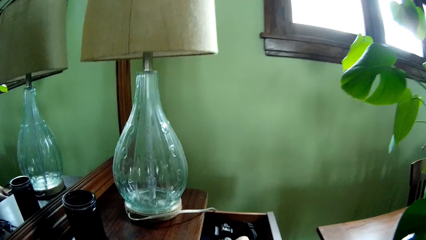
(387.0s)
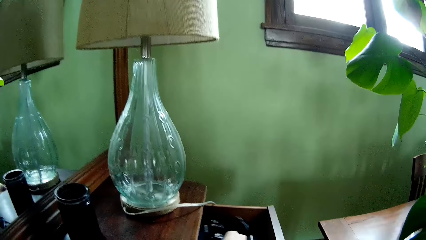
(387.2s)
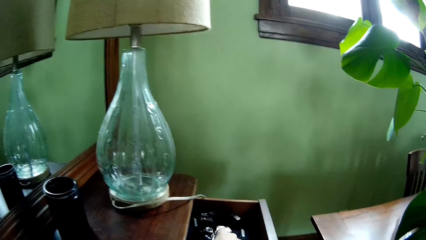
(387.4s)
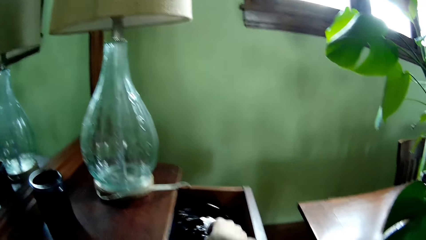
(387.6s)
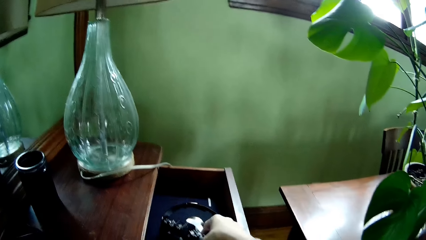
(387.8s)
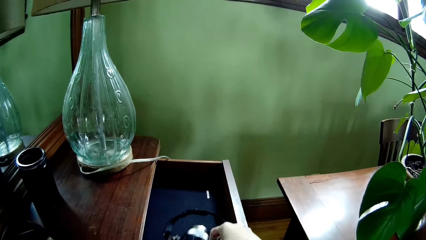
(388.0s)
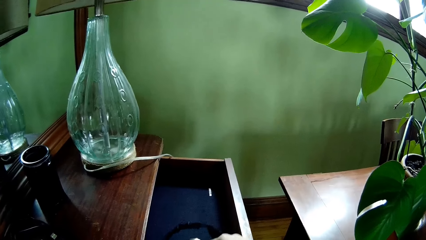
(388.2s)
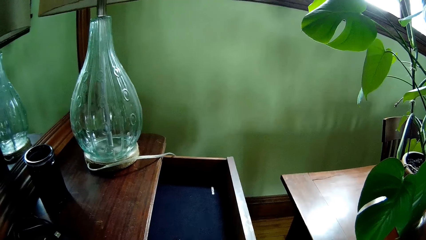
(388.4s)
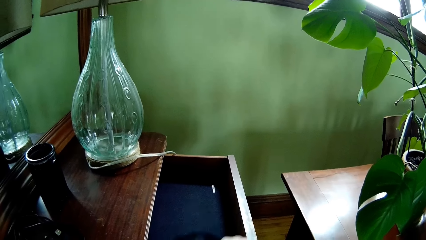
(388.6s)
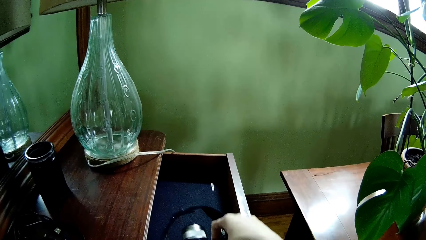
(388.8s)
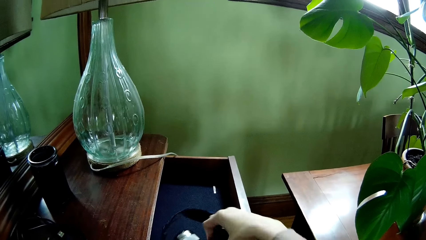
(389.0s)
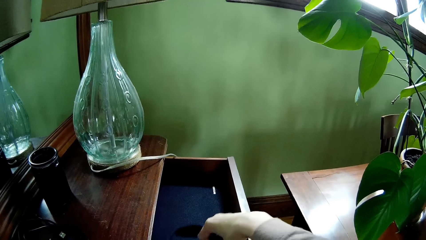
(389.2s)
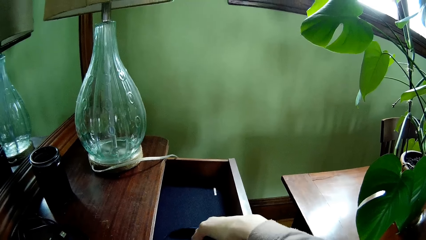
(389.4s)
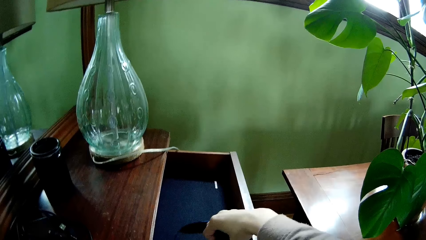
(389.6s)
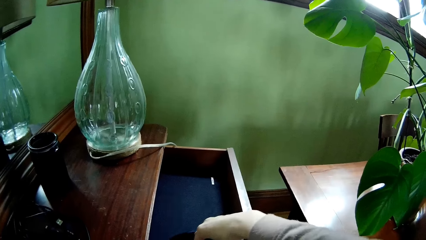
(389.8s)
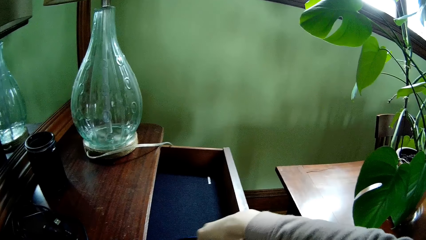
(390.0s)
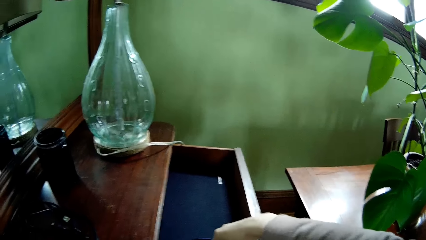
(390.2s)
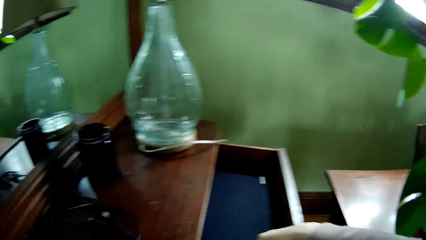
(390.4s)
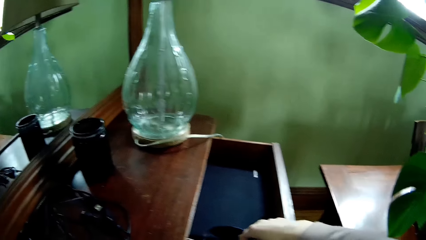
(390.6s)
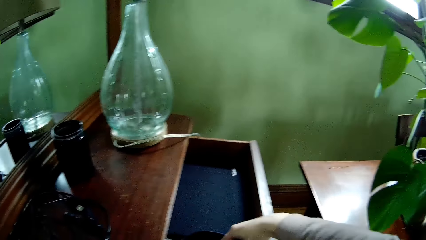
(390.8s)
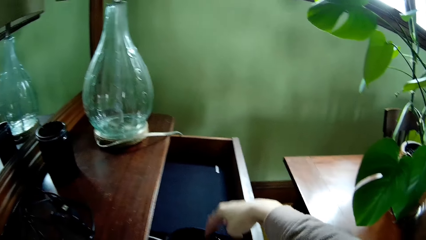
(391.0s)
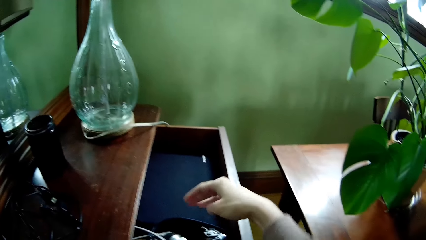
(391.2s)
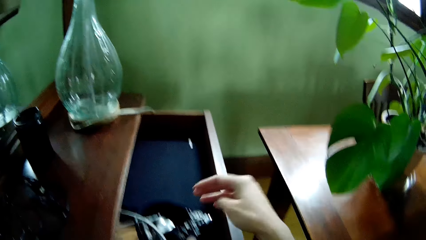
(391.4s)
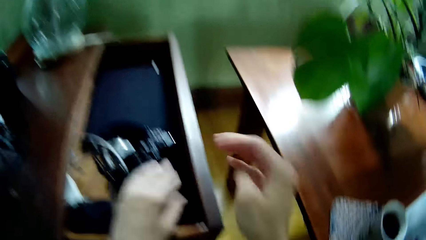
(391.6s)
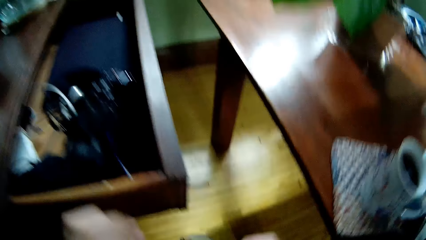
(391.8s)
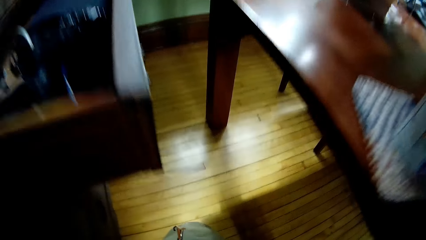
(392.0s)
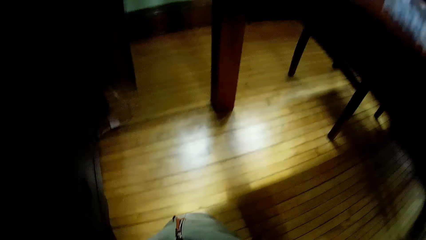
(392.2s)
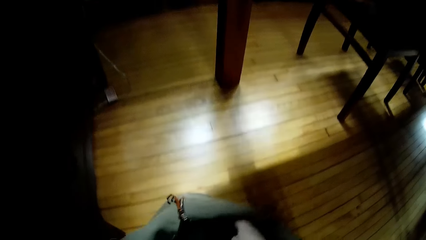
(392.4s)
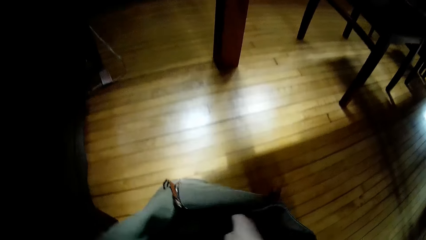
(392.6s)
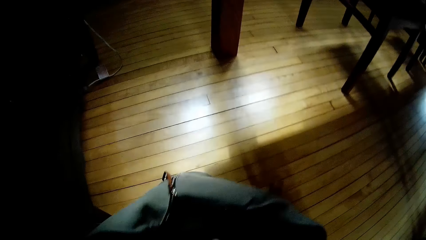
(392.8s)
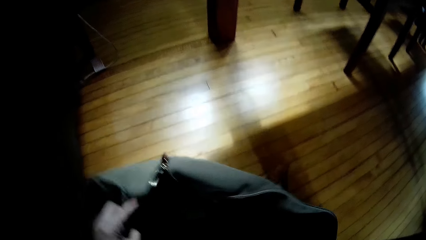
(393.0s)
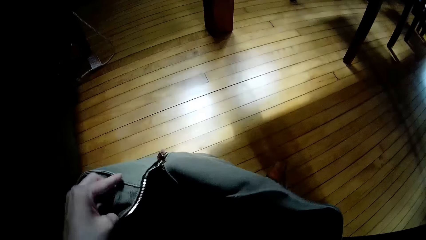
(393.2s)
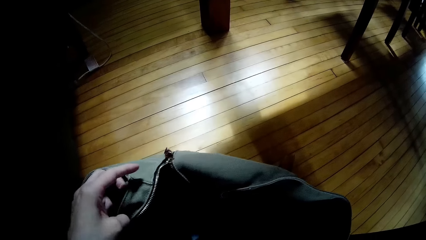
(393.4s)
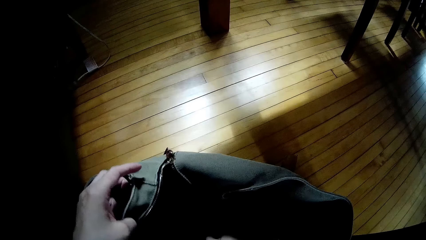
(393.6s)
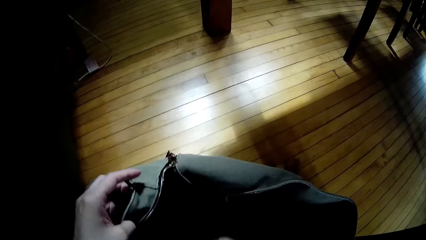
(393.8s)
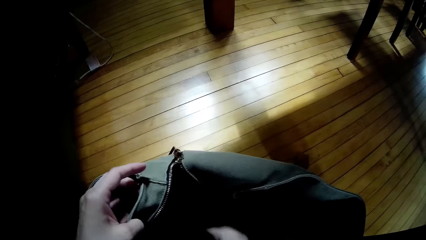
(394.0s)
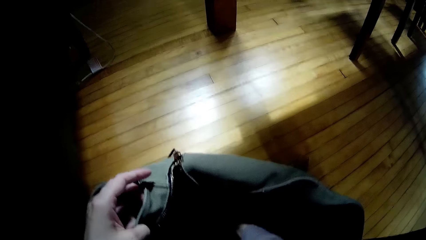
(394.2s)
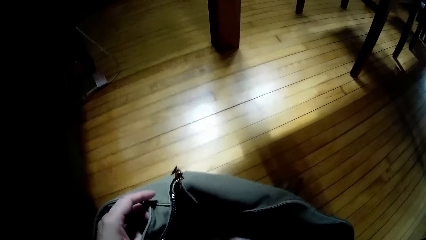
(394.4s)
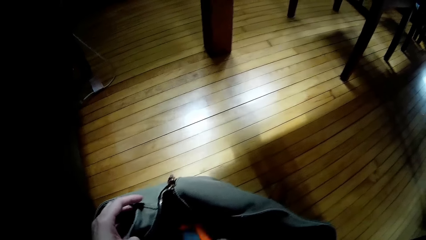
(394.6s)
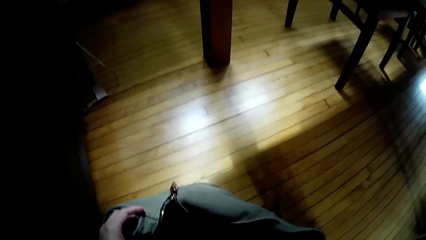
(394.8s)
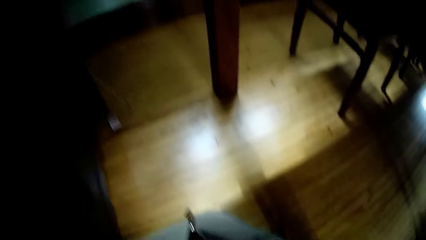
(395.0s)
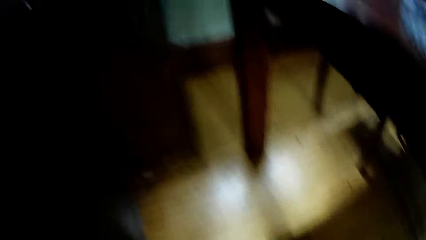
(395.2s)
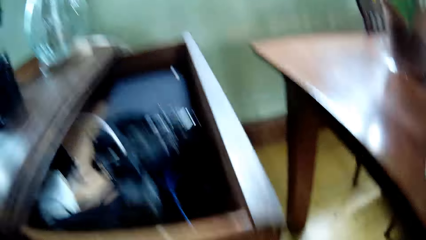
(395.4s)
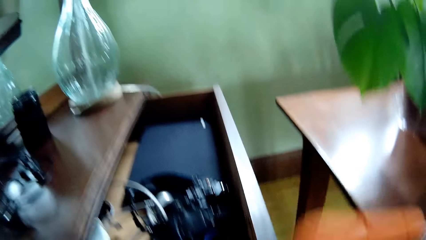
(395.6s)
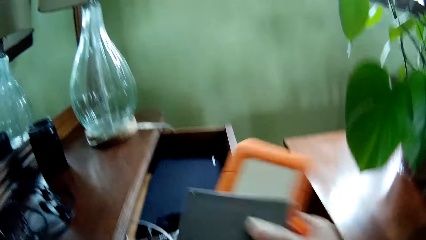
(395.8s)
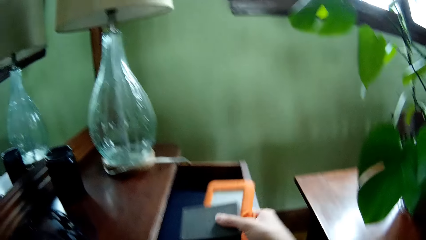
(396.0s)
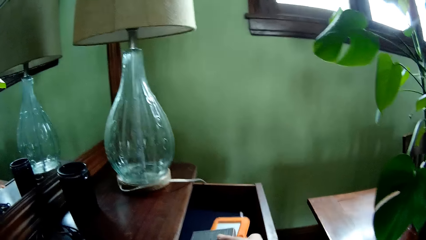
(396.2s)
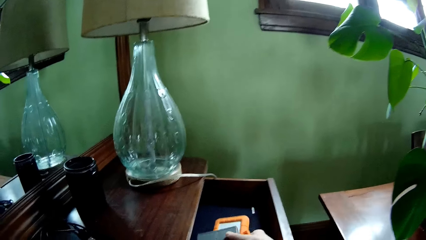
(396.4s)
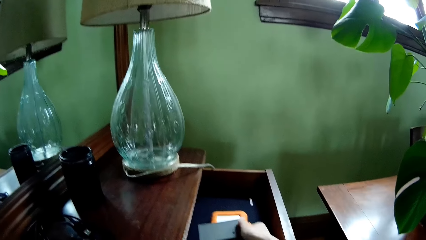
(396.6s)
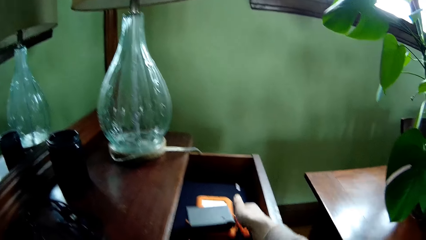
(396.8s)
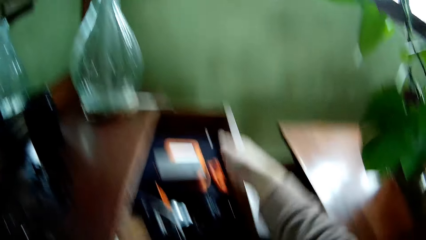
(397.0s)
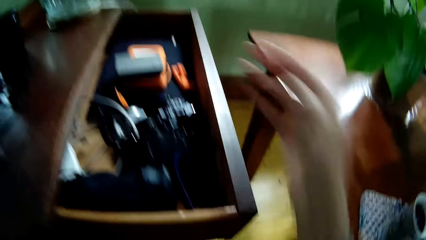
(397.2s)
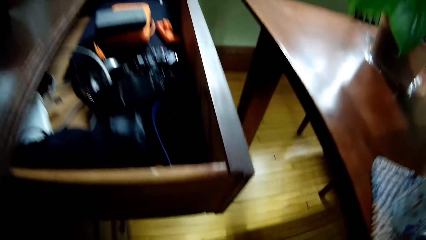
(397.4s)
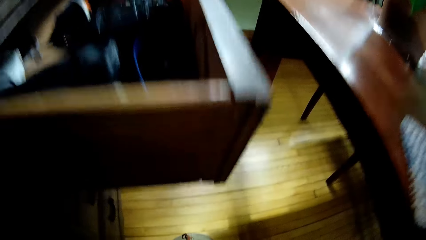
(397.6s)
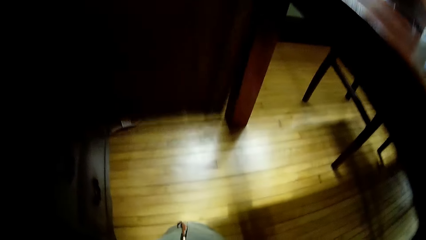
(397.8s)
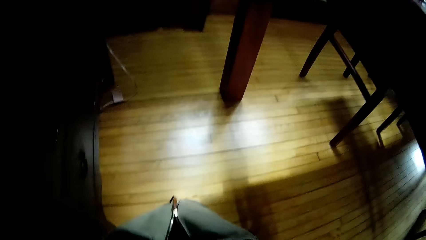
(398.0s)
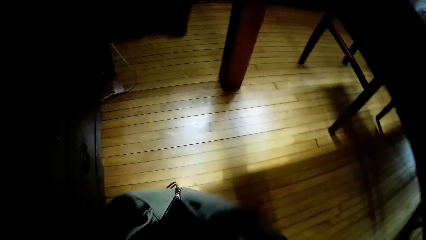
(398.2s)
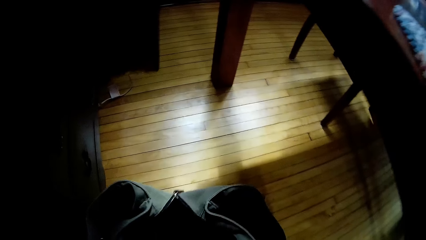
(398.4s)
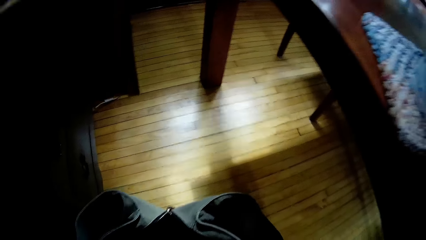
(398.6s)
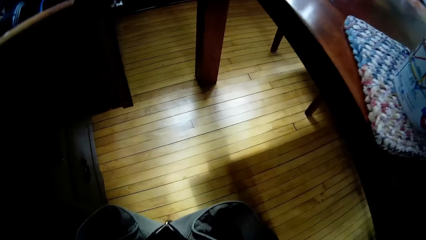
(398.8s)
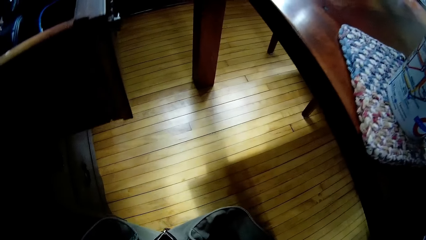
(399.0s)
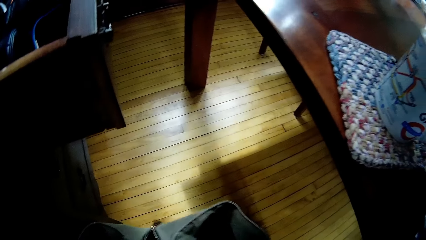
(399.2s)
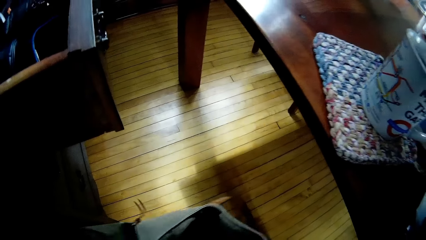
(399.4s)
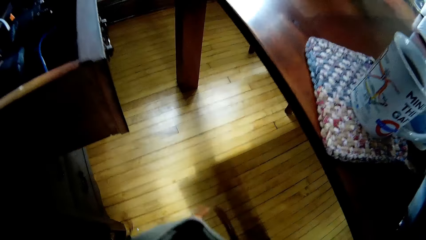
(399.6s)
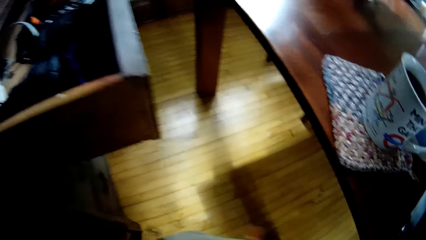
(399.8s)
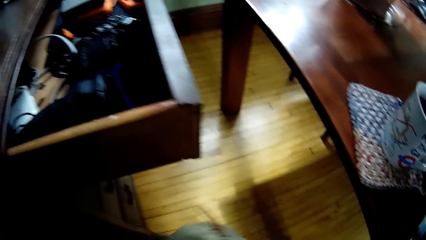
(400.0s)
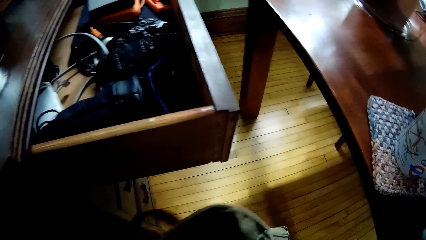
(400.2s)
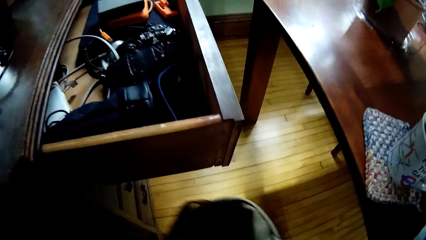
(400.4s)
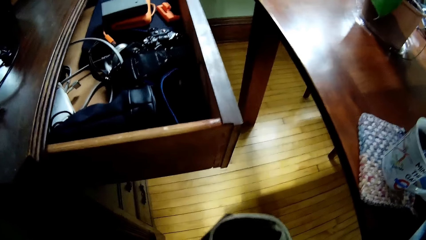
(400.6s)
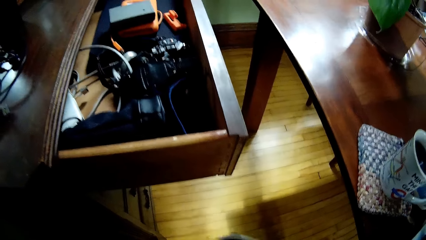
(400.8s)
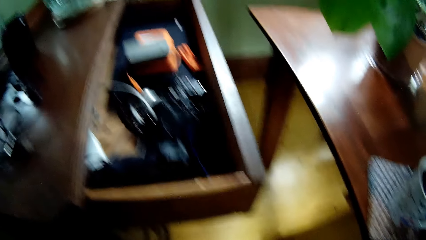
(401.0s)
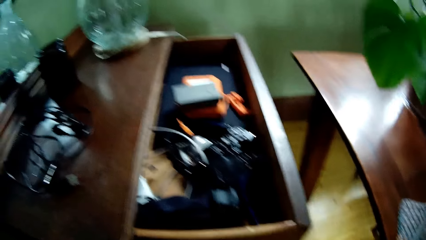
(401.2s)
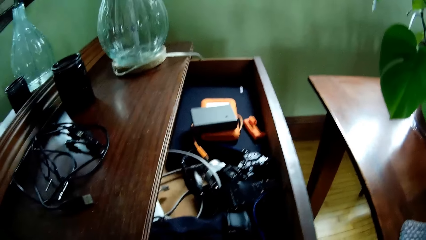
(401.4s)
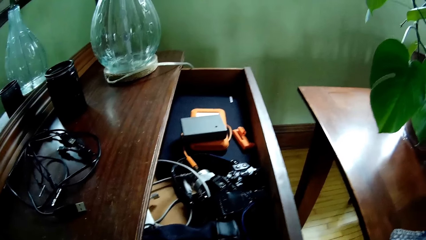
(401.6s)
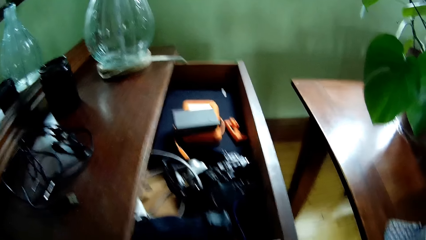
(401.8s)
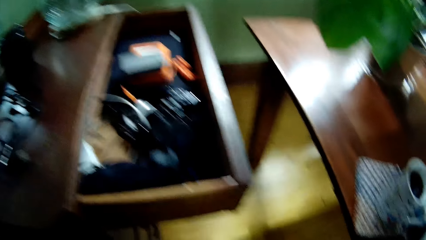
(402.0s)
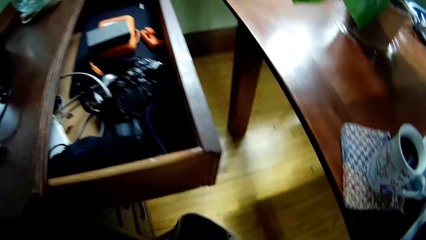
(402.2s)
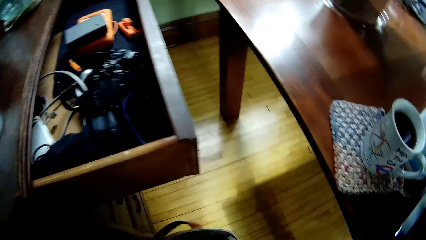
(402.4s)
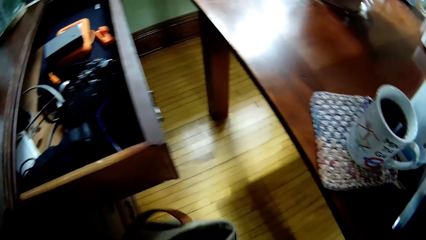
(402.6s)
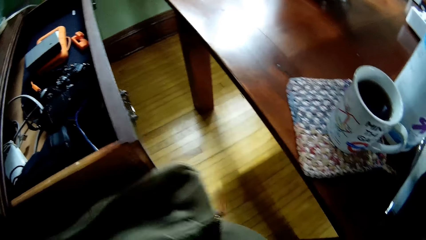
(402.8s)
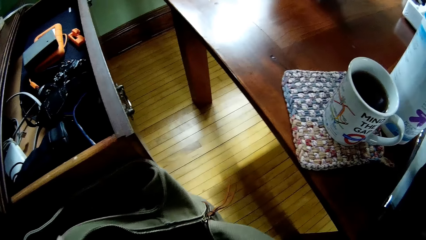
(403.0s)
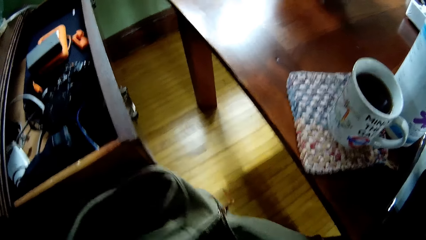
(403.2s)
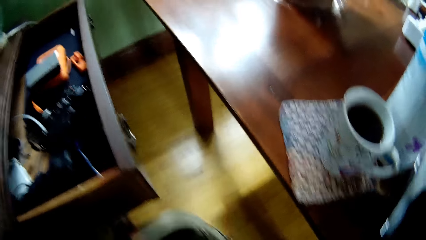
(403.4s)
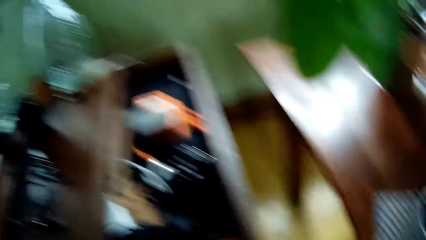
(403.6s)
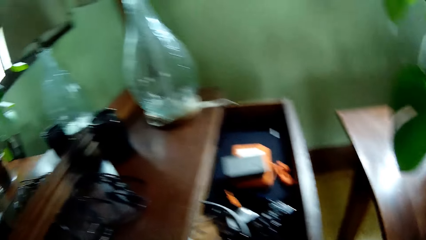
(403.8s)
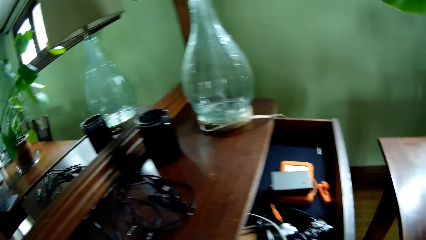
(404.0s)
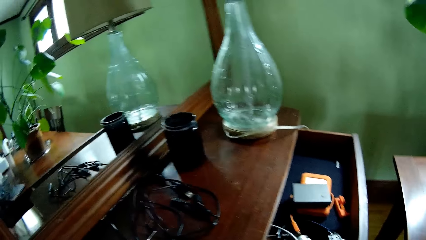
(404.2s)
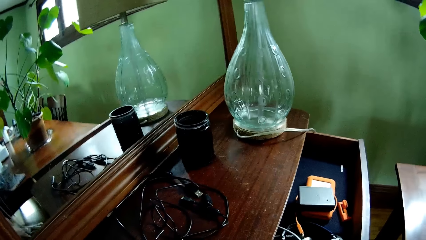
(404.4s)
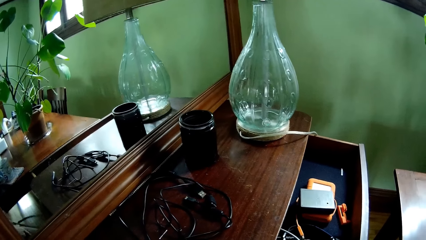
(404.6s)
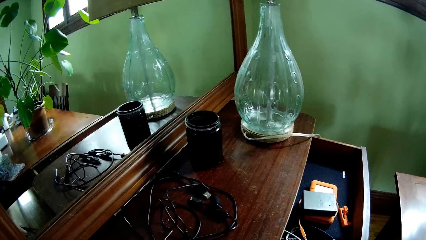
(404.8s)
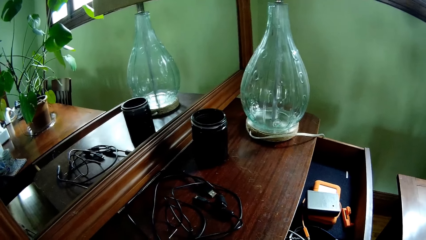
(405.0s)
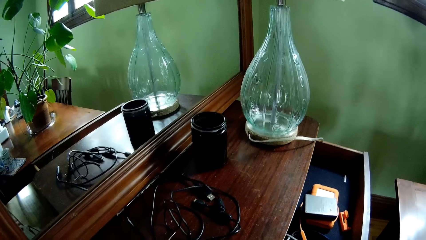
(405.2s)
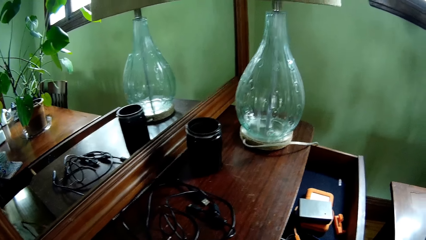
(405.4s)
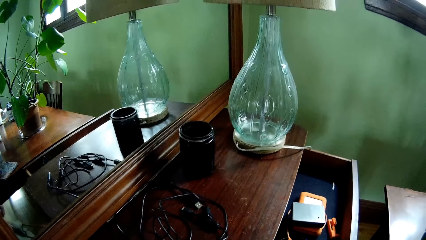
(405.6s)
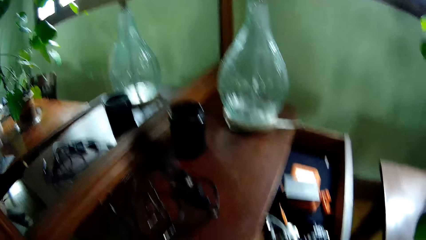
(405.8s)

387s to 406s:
The camera wearer removes camera parts from the bag. He touches the bag with both hands. He touches the bag with his hand. He drops ID cards inside the drawer with his right hand. He picks up the bag from the floor. He holds the bag with both hands. He looks around.
